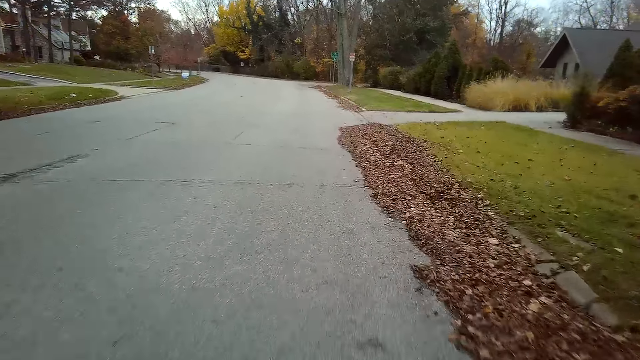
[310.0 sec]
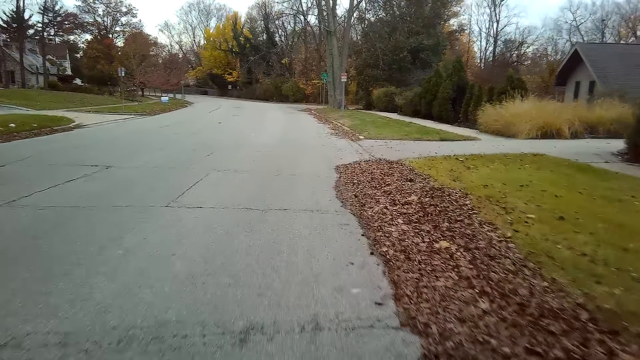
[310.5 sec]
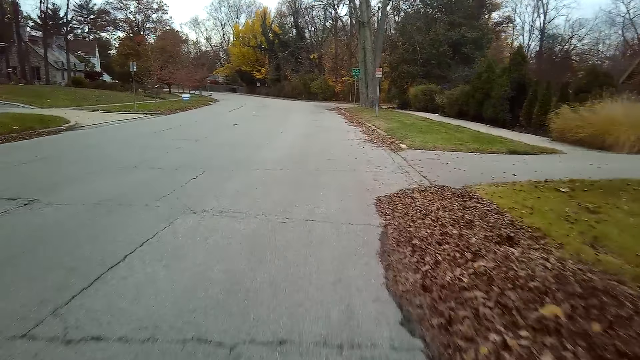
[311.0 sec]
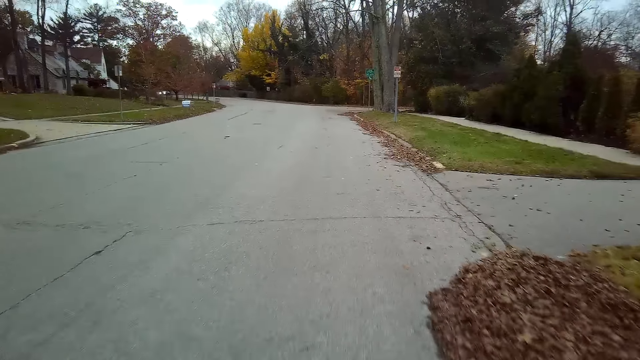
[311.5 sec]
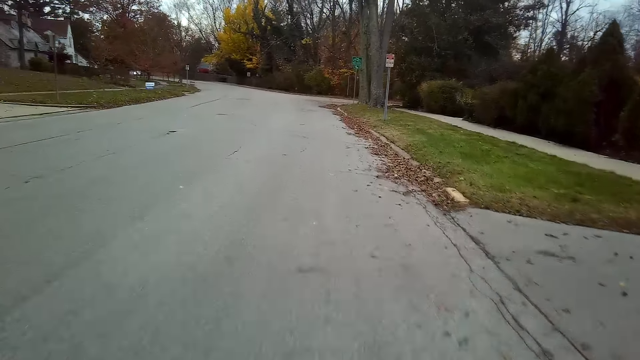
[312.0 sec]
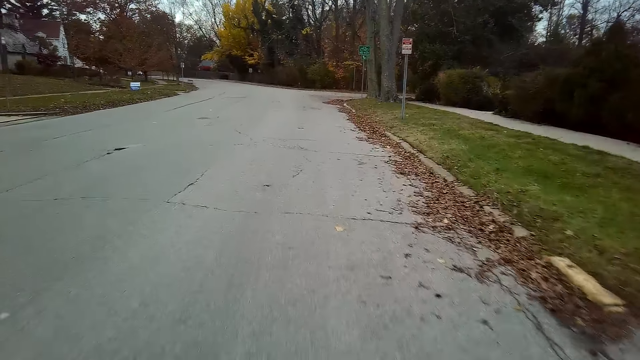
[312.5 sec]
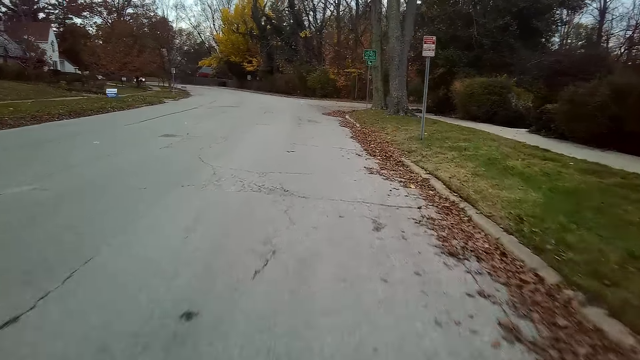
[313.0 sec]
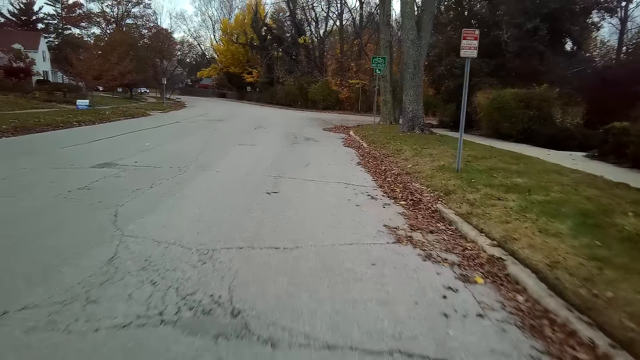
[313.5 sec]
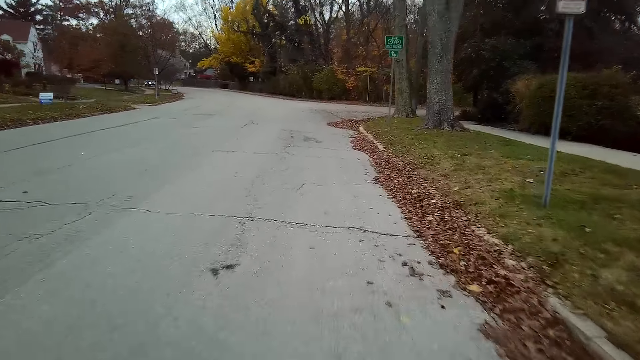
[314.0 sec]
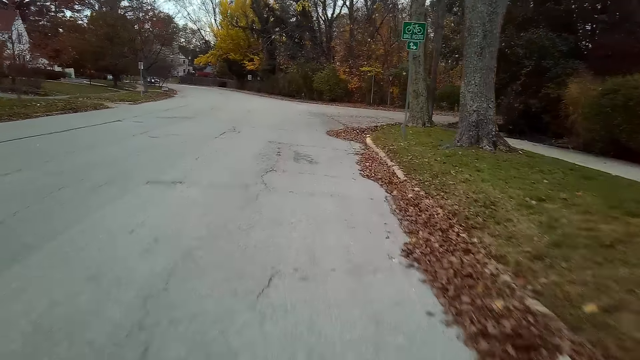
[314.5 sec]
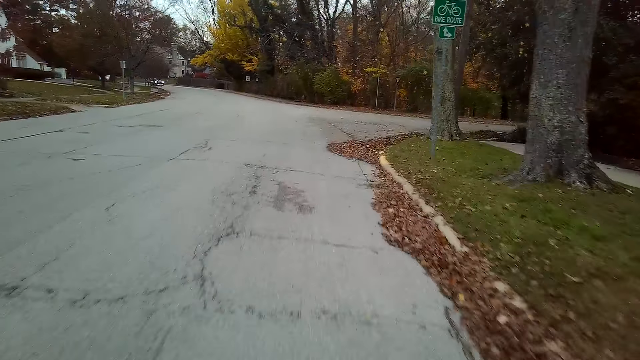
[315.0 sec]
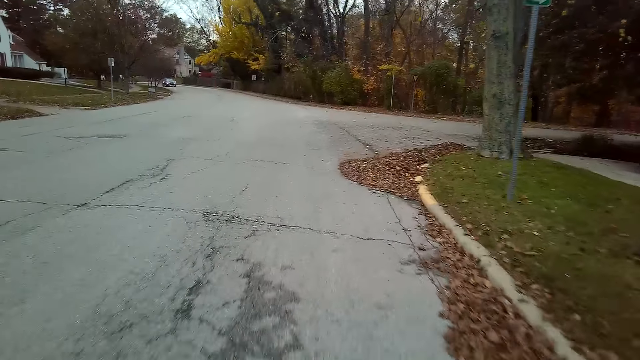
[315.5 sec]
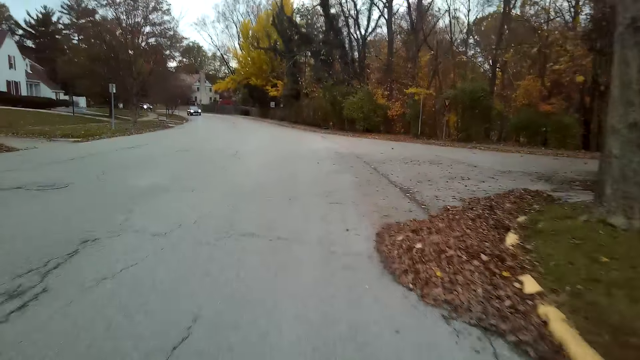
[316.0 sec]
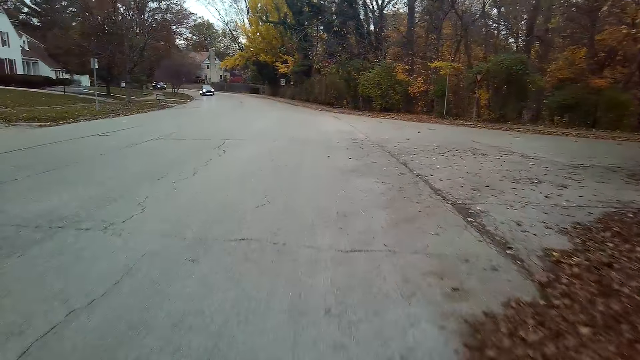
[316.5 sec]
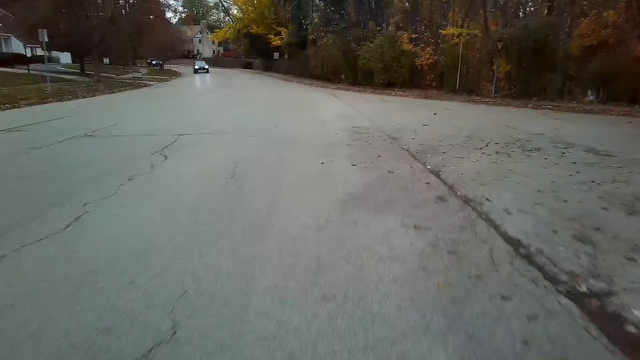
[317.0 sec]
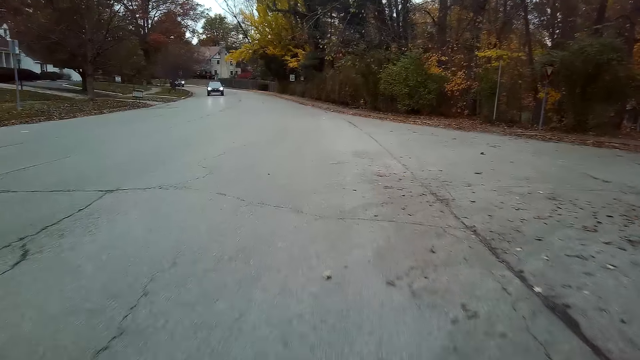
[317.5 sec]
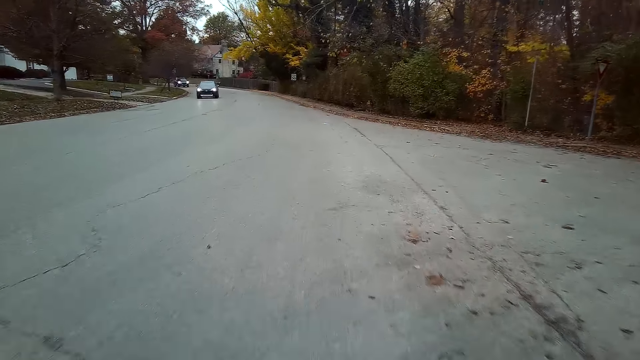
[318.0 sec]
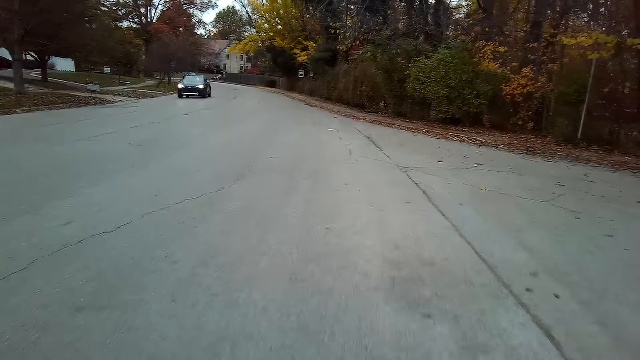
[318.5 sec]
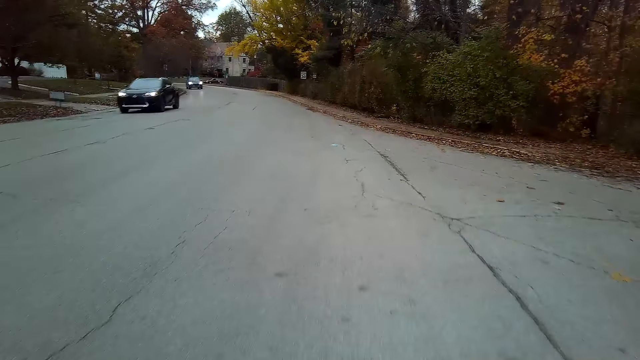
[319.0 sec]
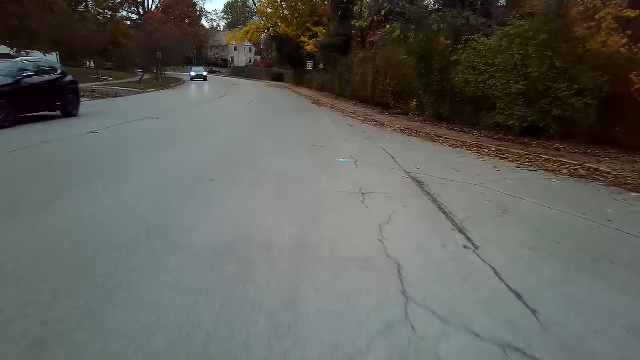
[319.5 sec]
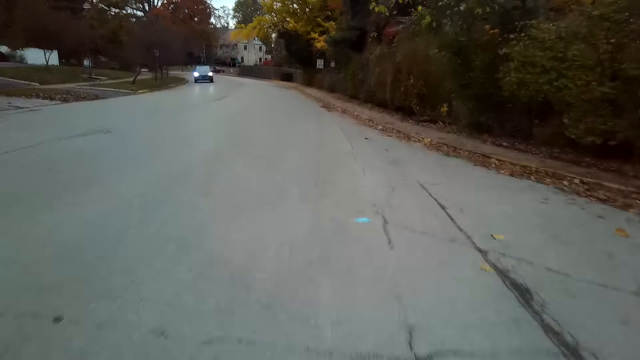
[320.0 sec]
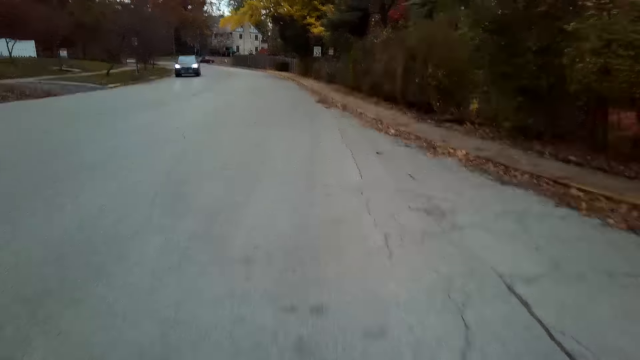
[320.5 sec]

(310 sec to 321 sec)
The camera wearer rides a bicycle on the road.

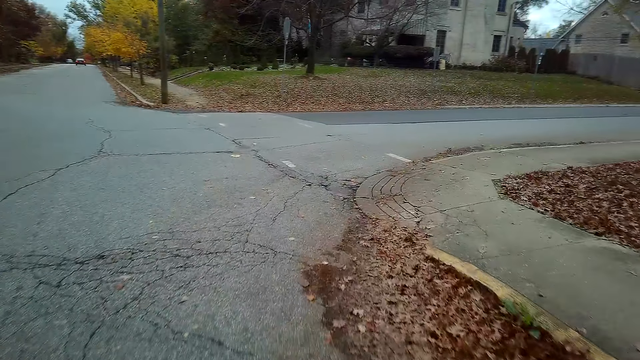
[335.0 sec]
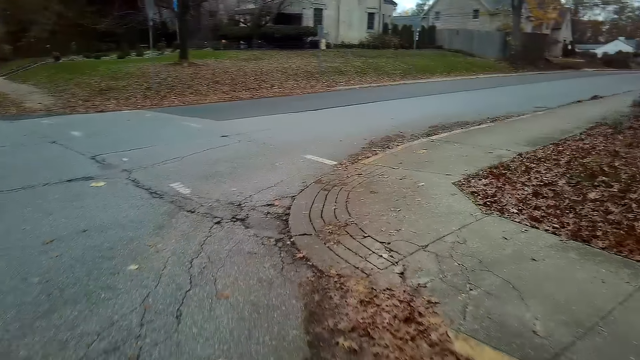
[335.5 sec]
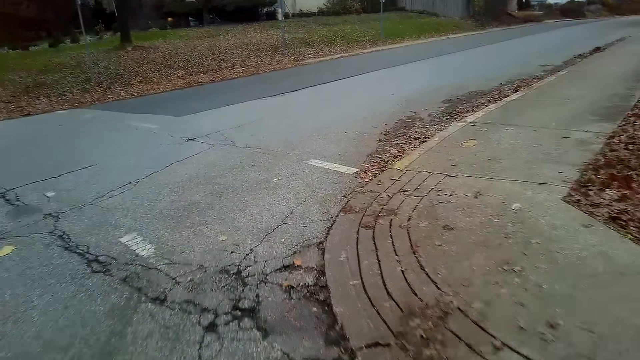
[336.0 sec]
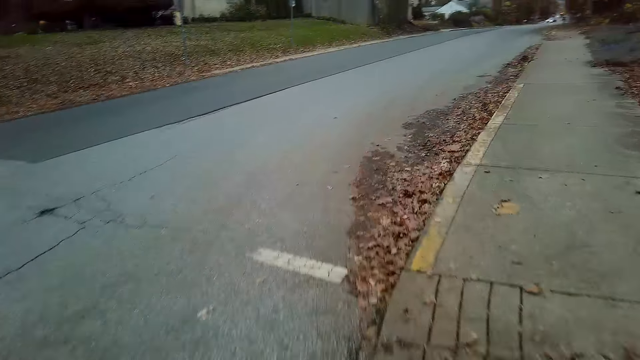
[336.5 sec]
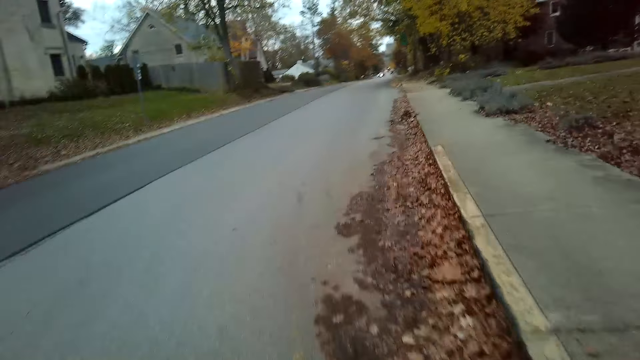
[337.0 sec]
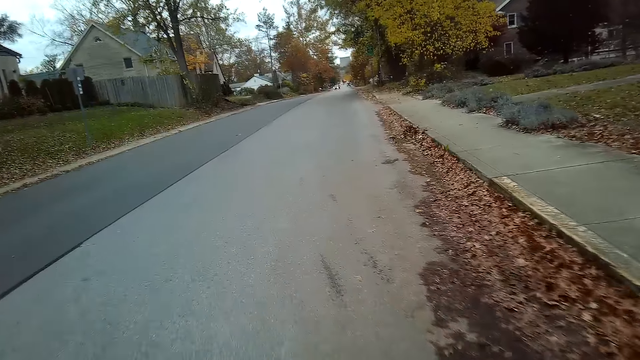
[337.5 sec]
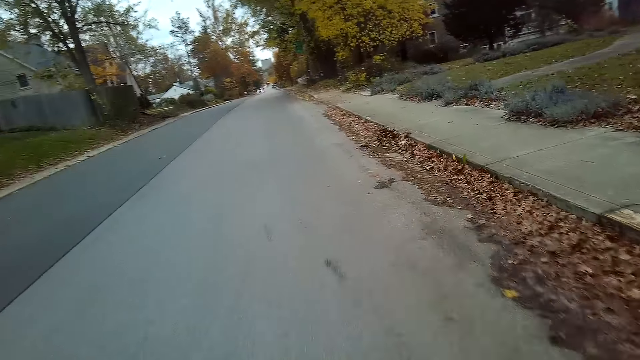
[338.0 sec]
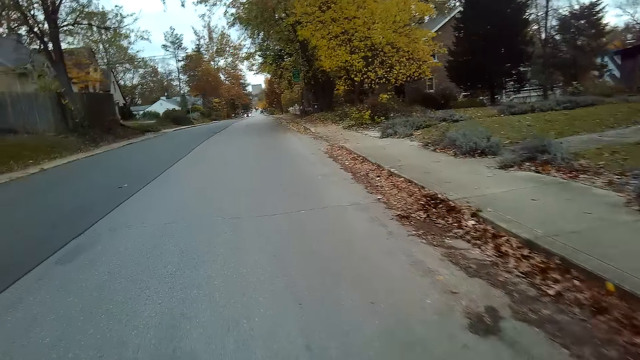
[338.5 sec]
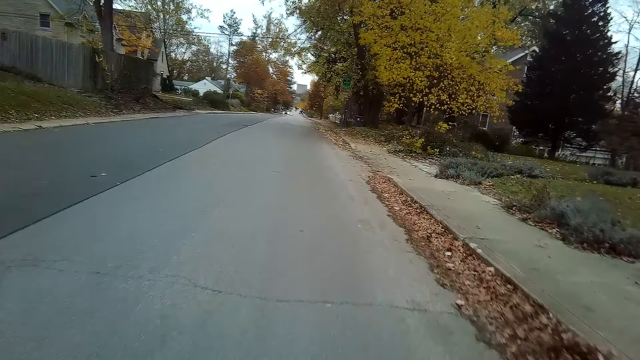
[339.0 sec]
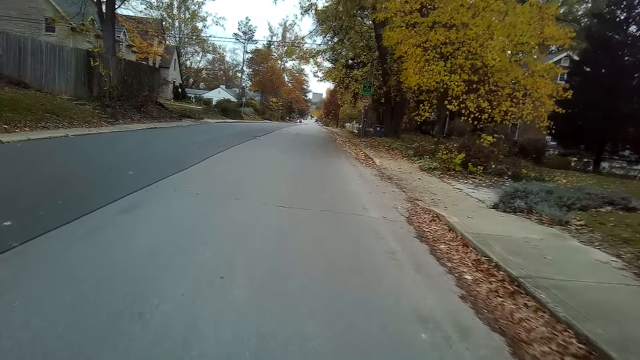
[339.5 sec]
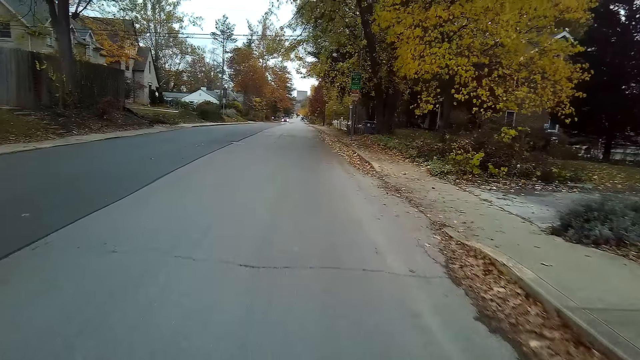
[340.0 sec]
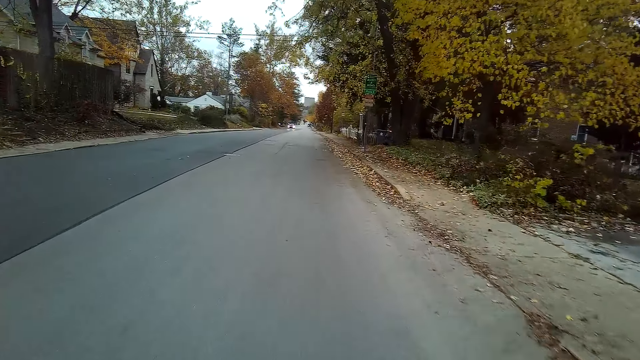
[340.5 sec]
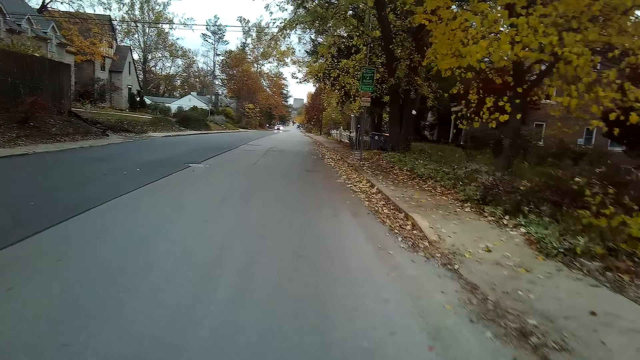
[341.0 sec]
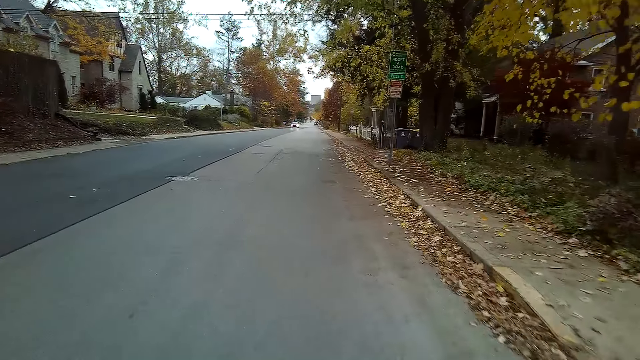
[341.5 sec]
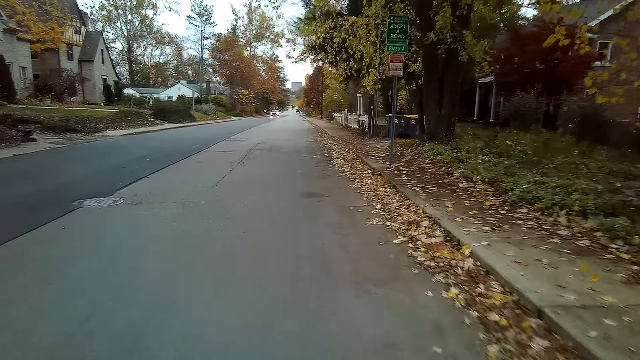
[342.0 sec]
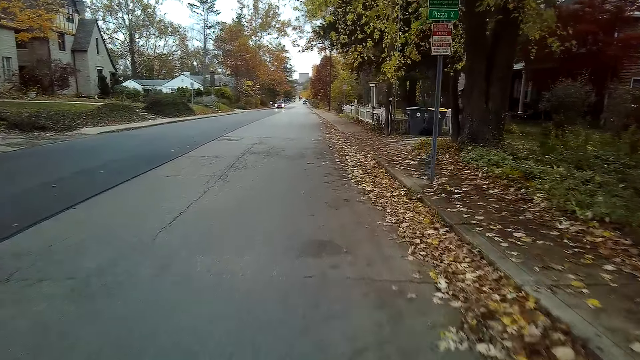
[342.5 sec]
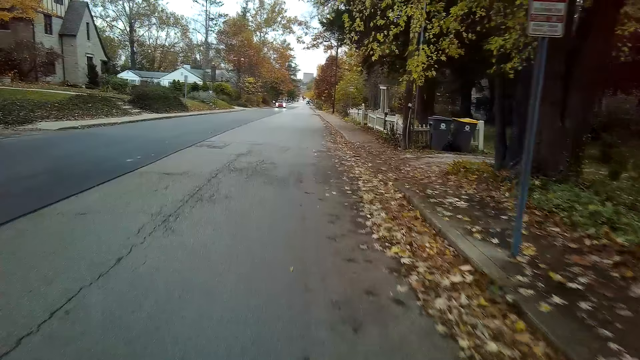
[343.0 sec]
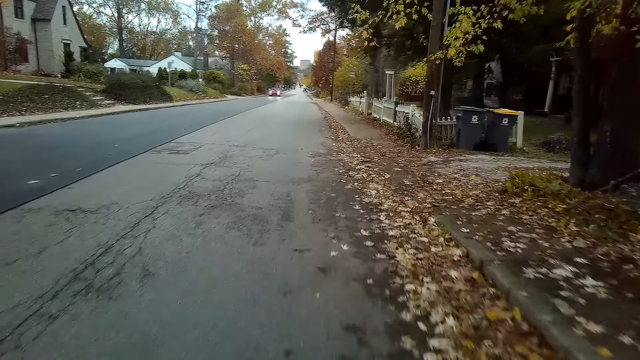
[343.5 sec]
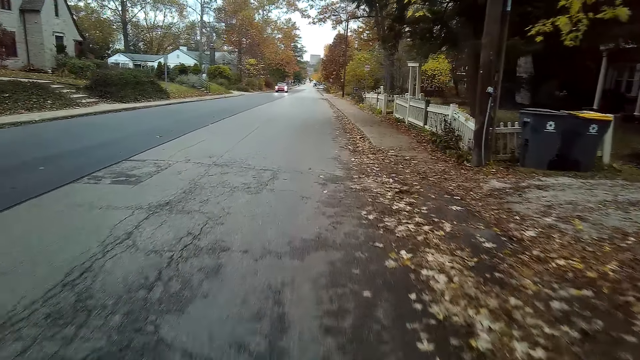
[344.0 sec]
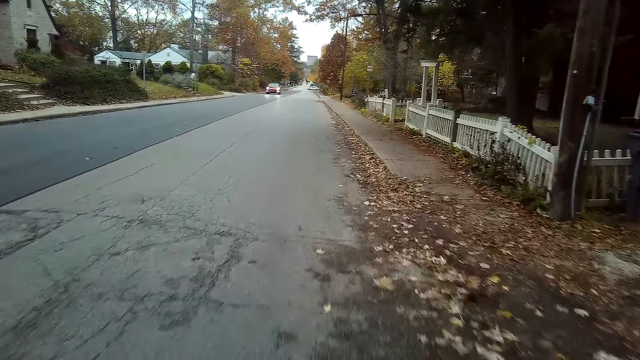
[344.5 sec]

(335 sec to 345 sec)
The camera wearer turns left. They ride a bicycle on the road.
